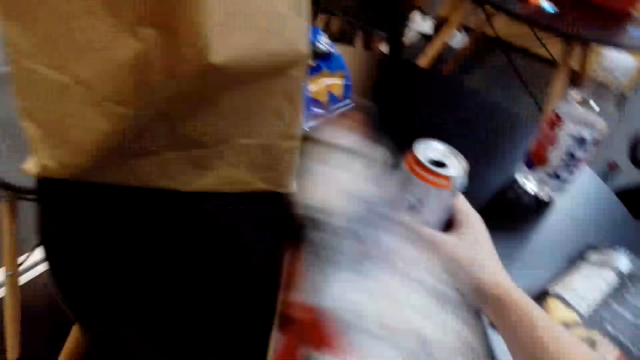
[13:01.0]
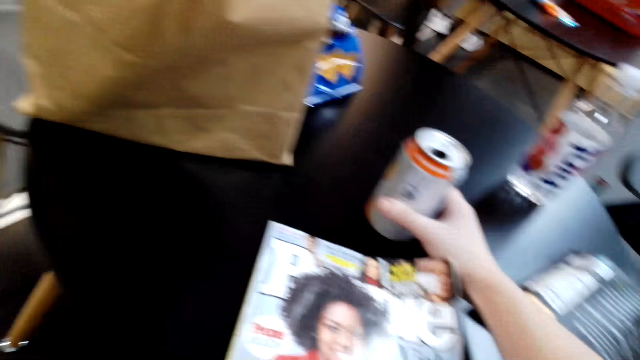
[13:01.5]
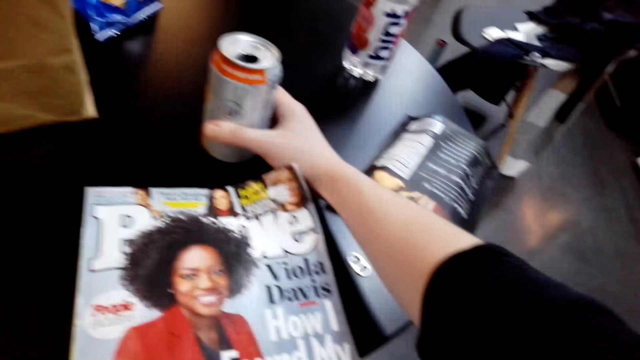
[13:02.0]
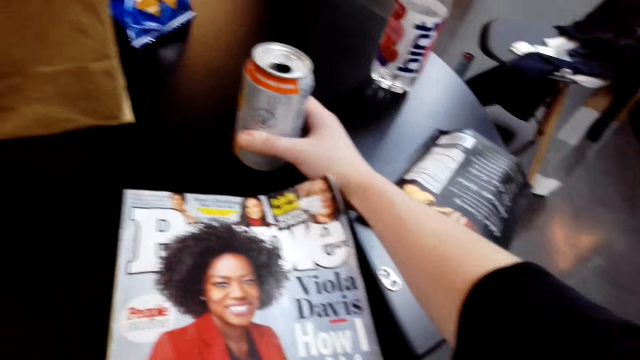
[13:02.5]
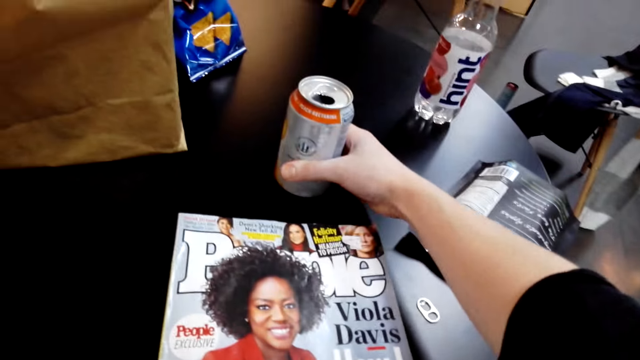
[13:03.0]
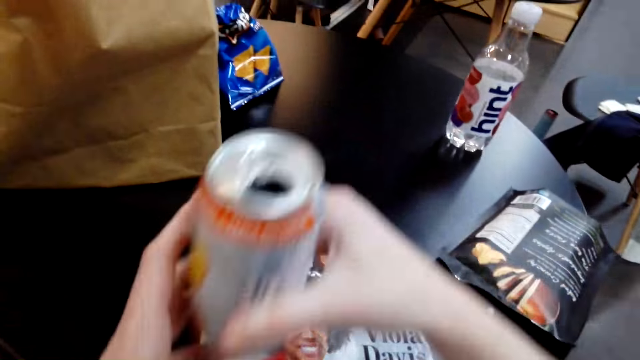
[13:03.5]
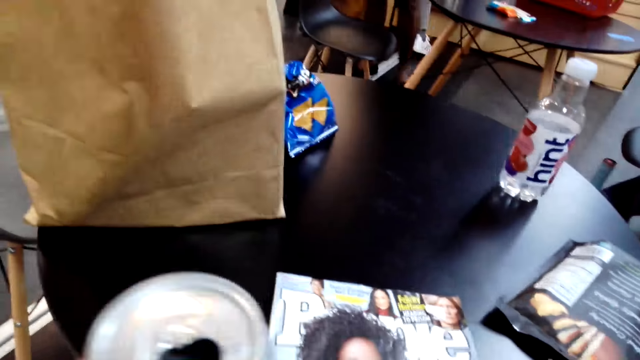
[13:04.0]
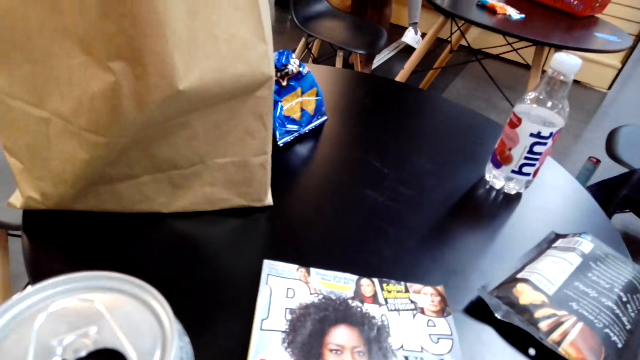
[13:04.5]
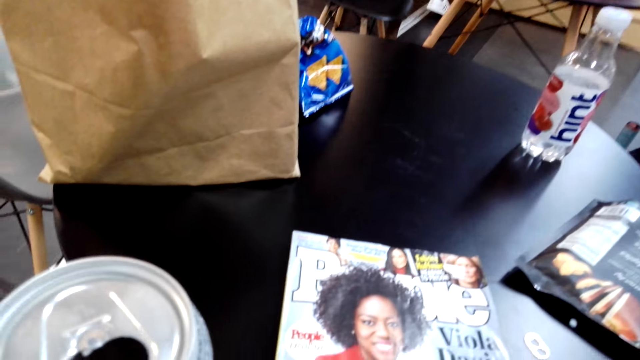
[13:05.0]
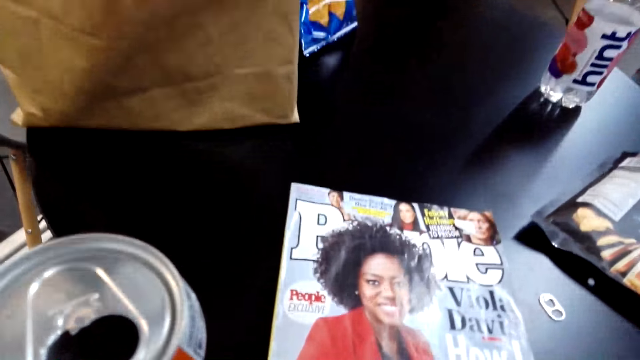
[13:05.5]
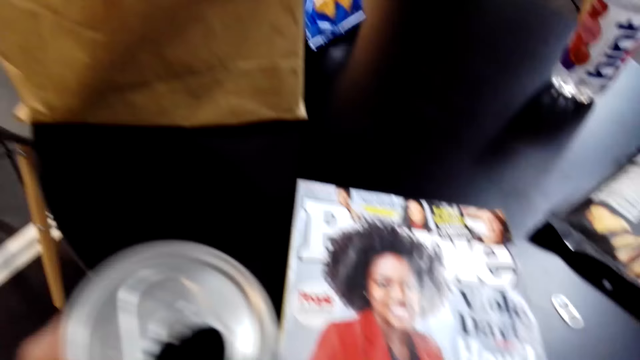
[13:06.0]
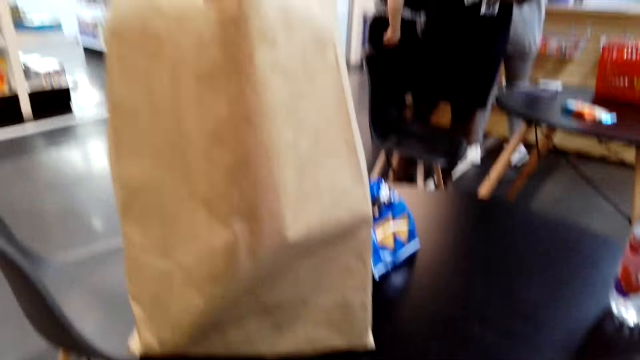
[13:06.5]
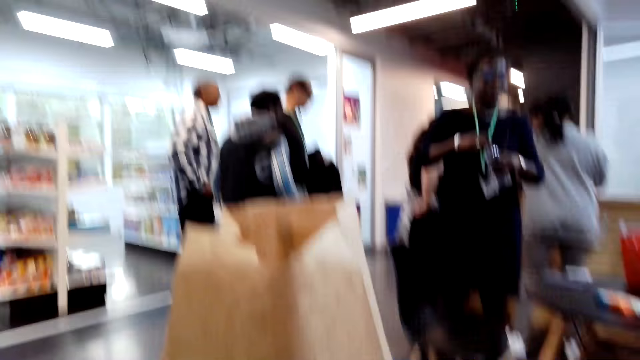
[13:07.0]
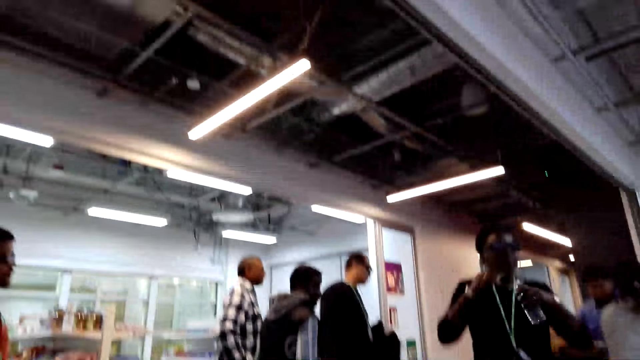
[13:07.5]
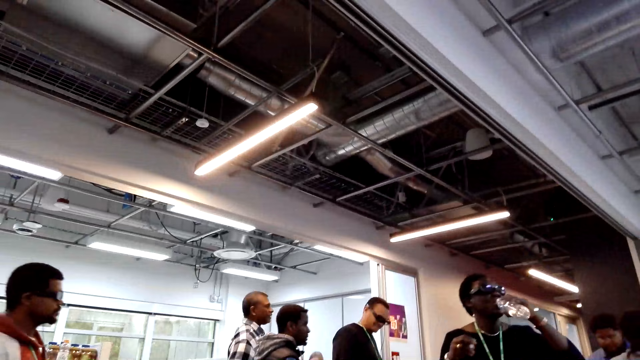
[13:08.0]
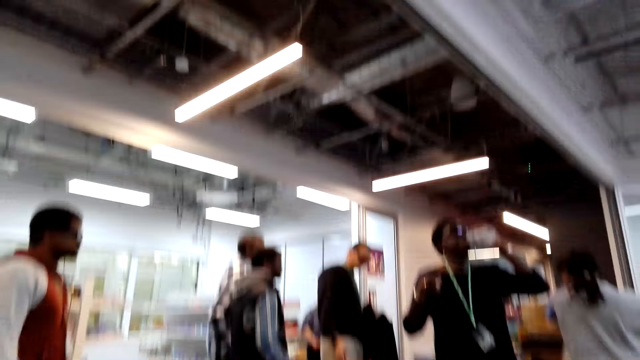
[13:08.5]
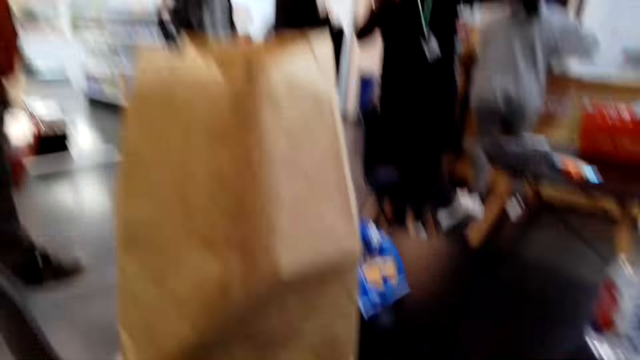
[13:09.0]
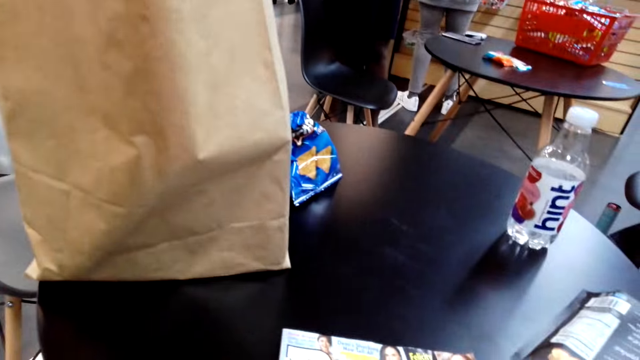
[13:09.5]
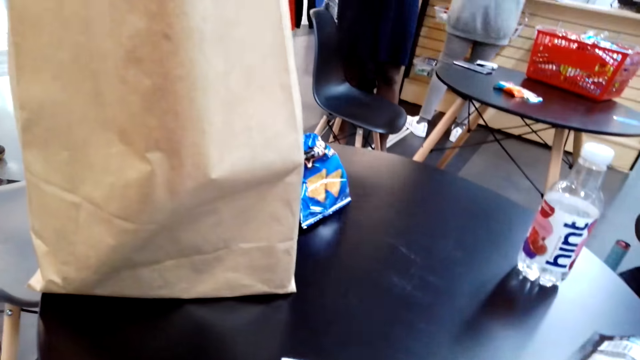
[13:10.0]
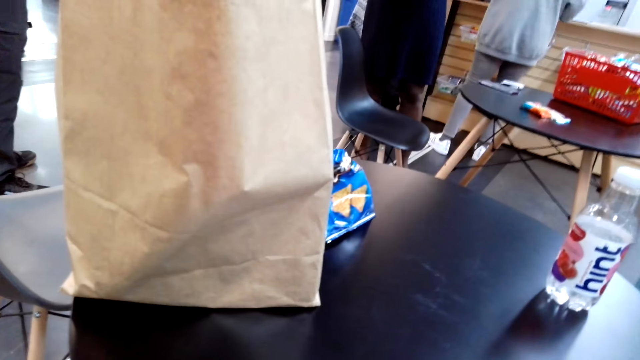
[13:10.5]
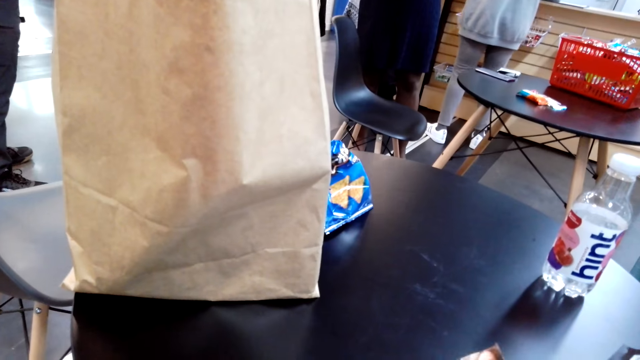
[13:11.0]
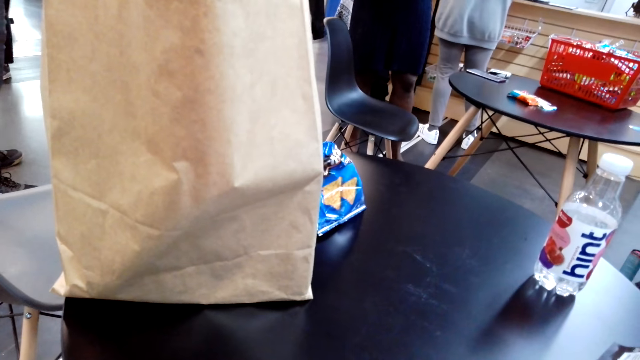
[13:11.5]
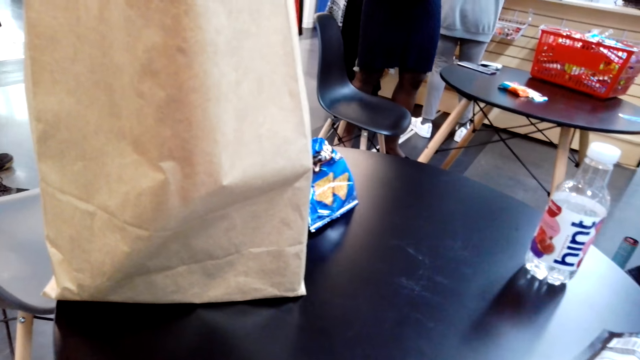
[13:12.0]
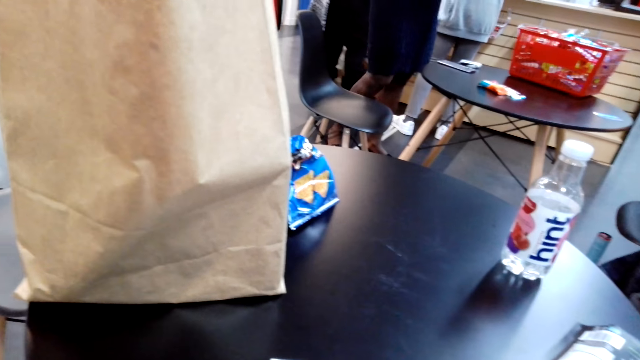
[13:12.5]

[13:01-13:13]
The camera wearer turns a paper. They close the book. They pick up a drink and shift the can to the left hand. A person drinks water.

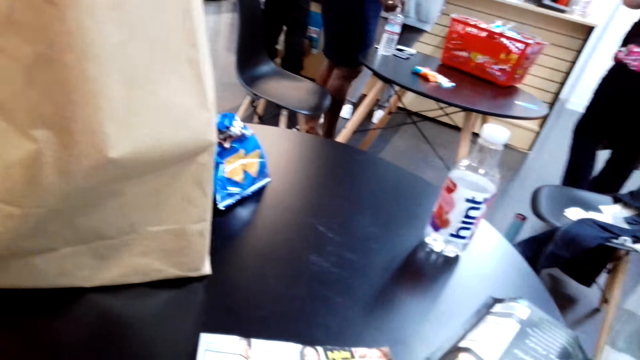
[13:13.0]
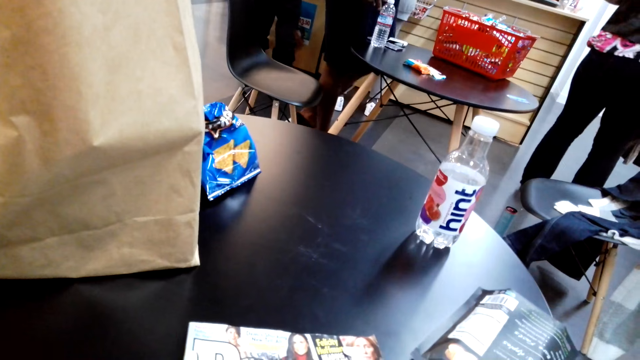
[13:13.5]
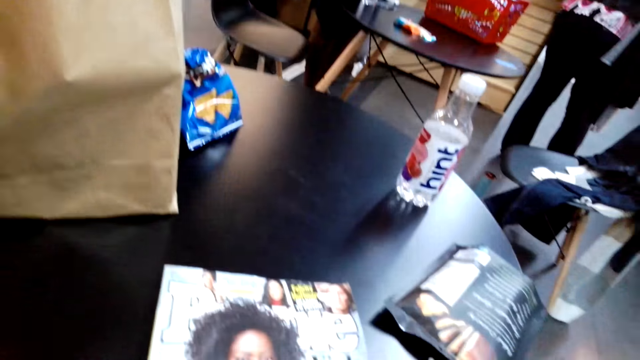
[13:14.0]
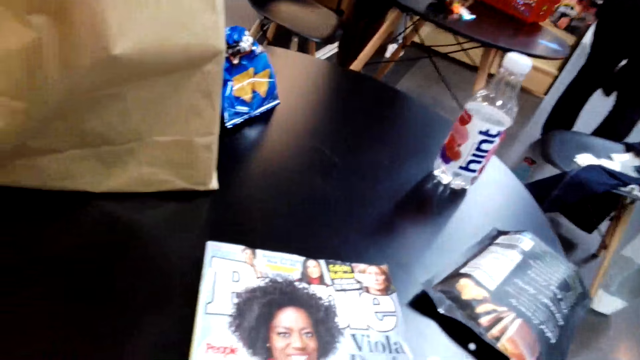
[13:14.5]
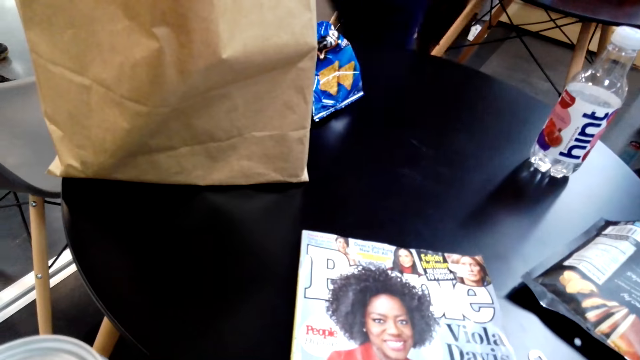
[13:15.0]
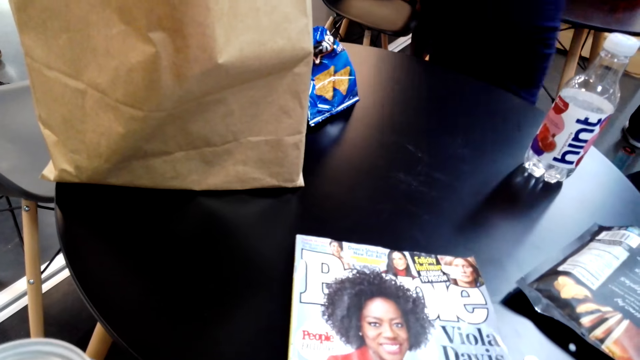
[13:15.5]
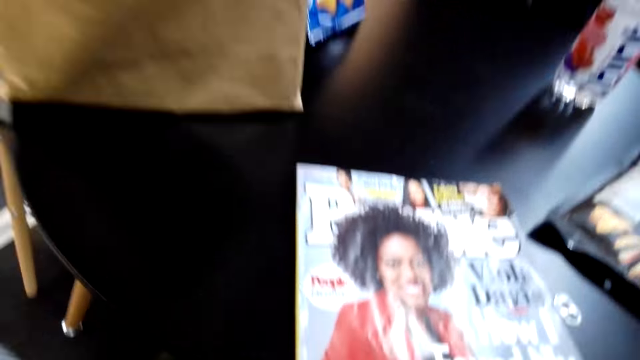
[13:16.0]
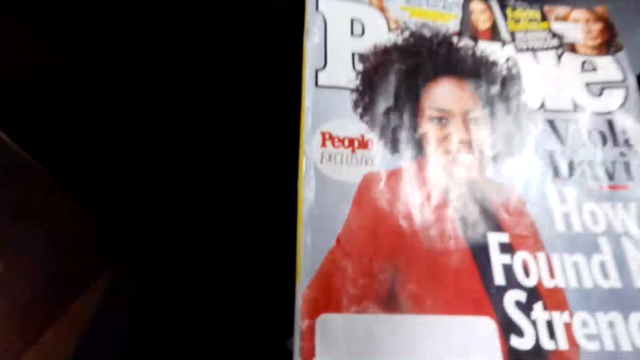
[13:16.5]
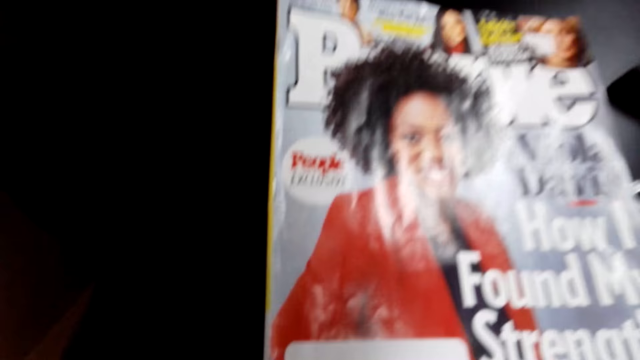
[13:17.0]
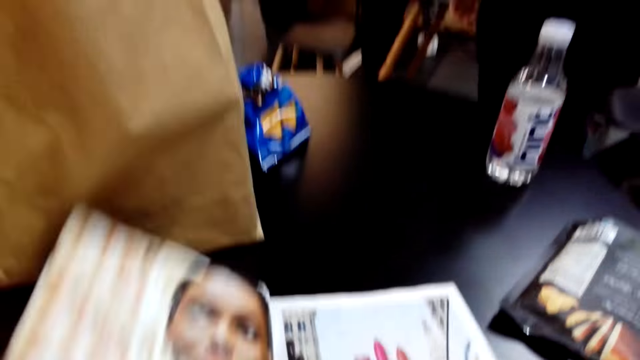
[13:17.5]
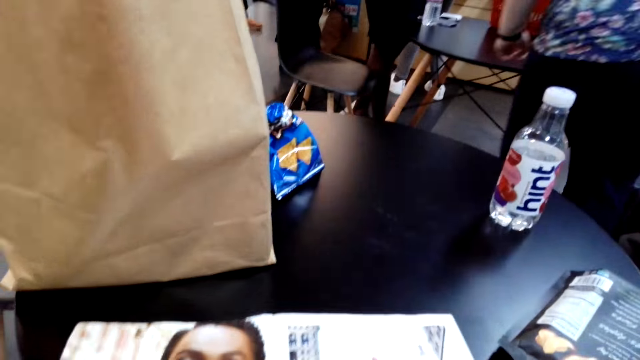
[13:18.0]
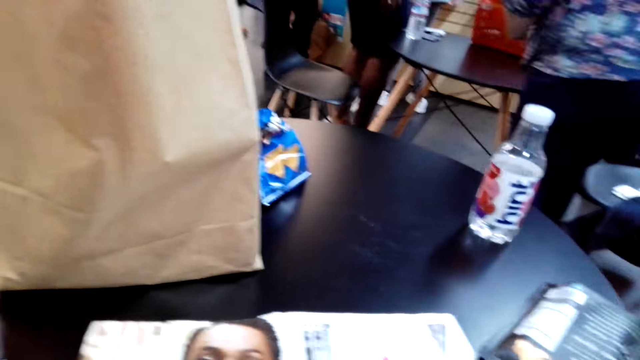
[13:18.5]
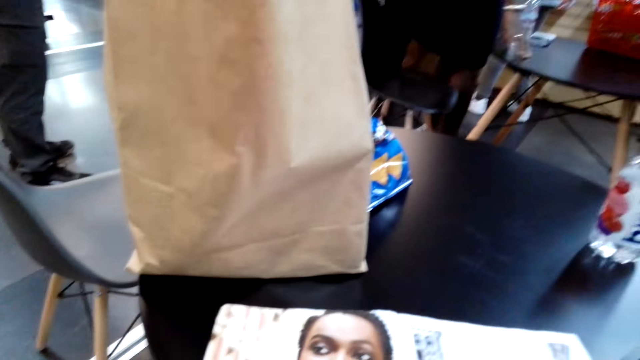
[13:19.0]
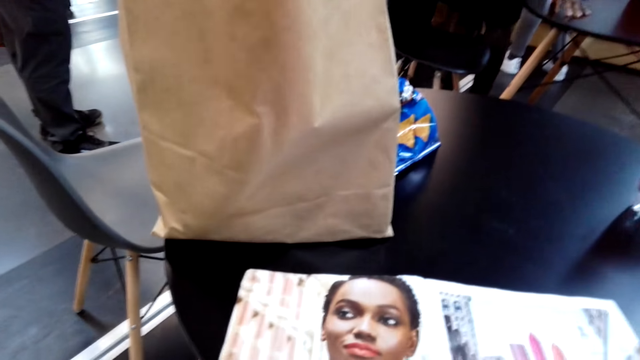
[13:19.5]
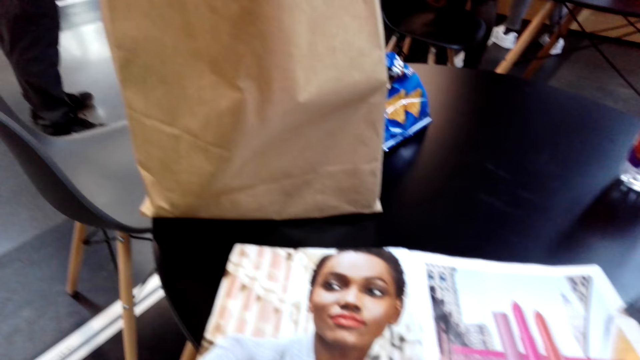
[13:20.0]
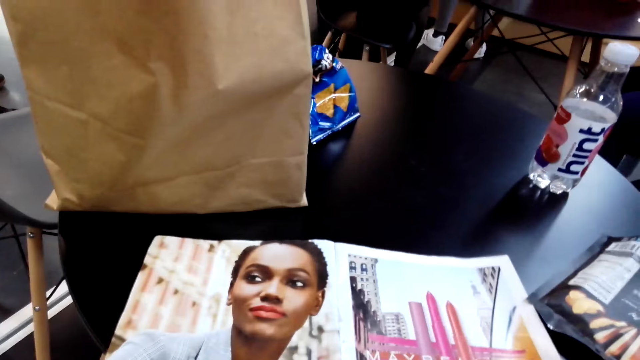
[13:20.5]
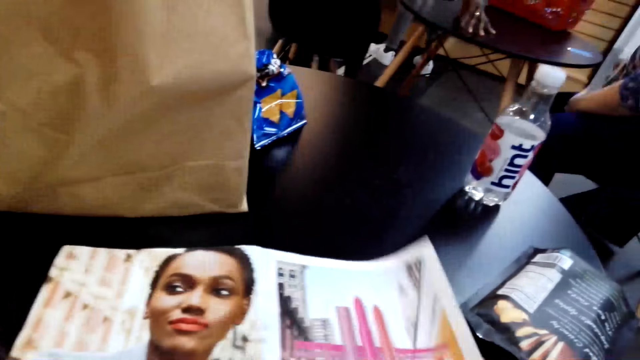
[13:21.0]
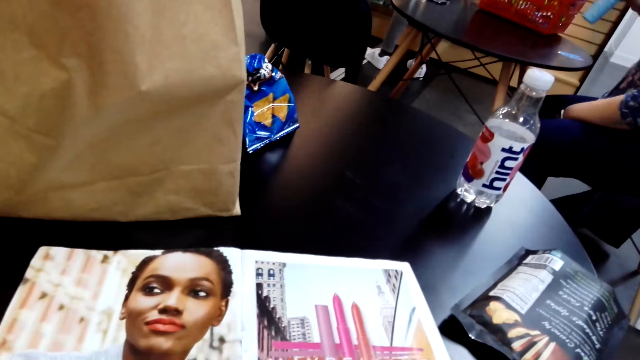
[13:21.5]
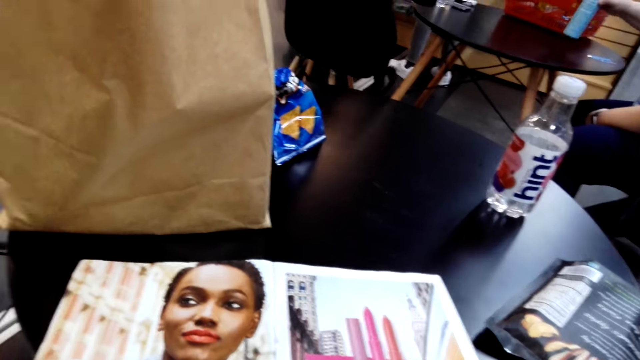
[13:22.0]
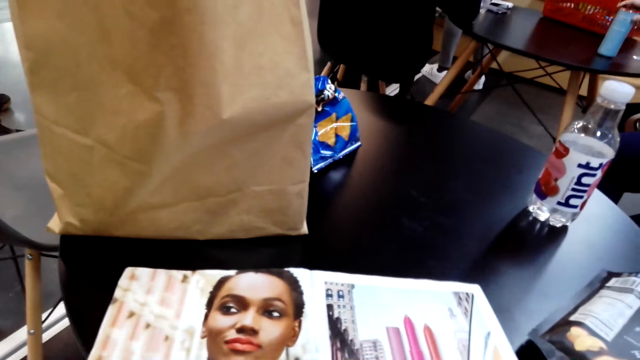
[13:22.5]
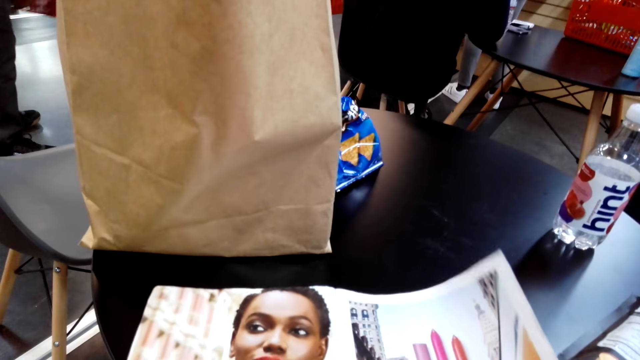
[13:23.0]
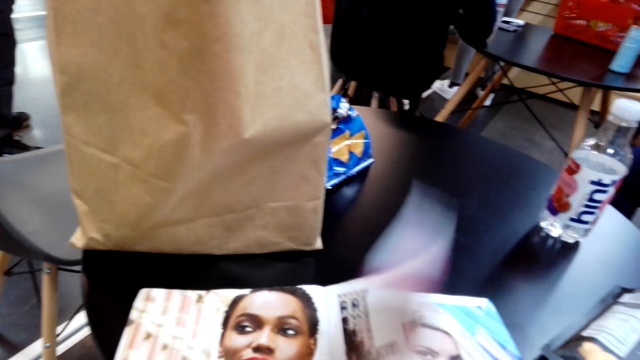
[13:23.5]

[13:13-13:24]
The camera wearer stares at a book. They turn a paper. They open the book. They stare at the book. They turn the book.
